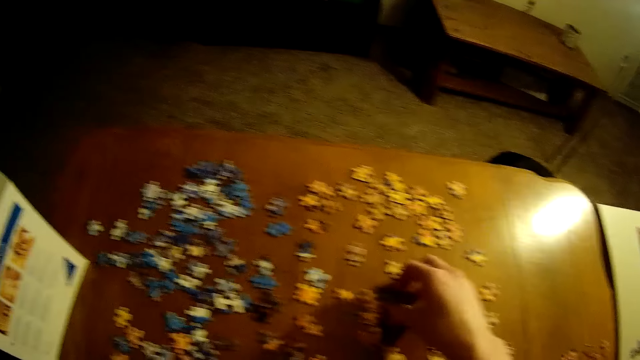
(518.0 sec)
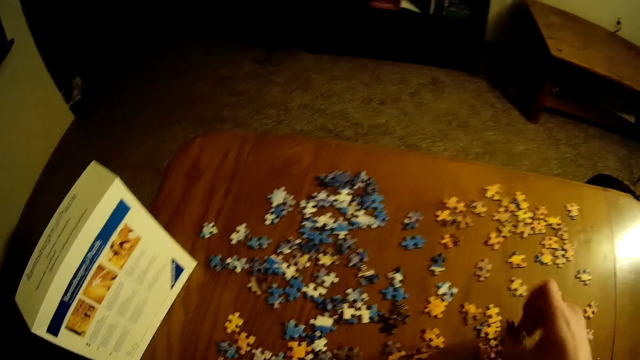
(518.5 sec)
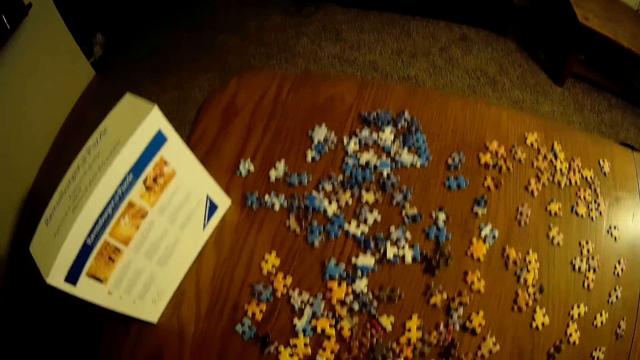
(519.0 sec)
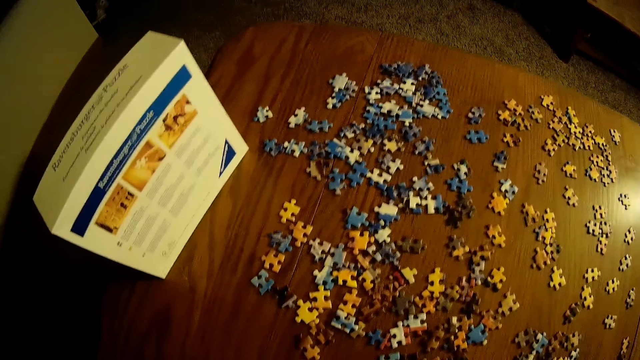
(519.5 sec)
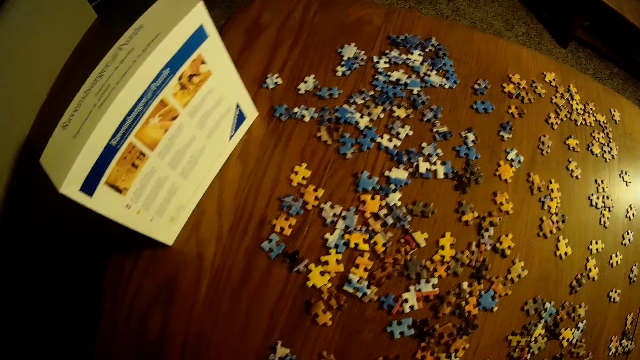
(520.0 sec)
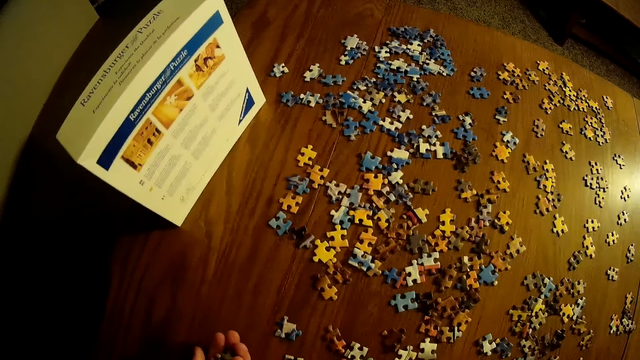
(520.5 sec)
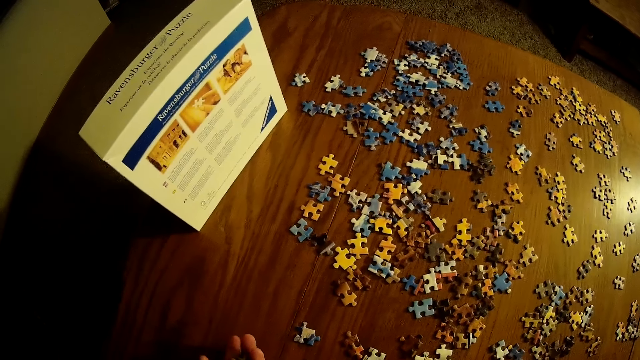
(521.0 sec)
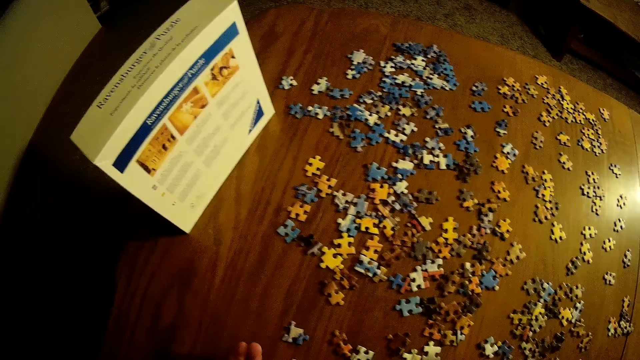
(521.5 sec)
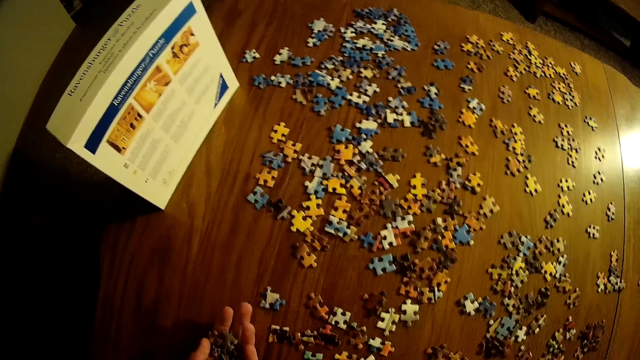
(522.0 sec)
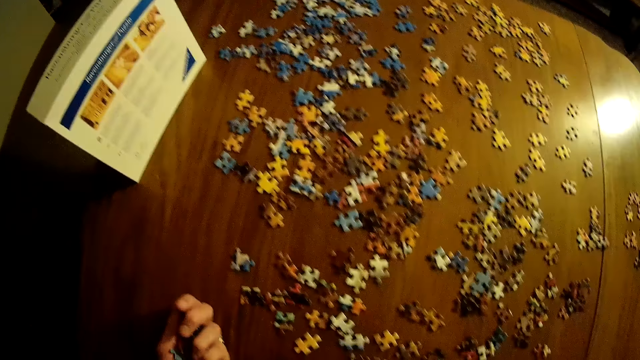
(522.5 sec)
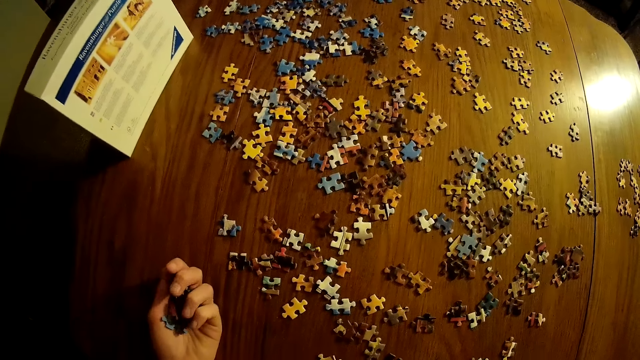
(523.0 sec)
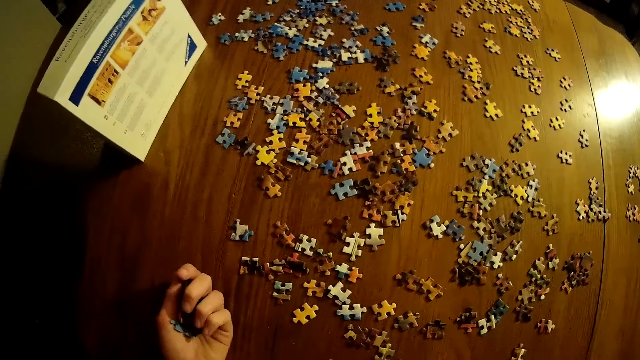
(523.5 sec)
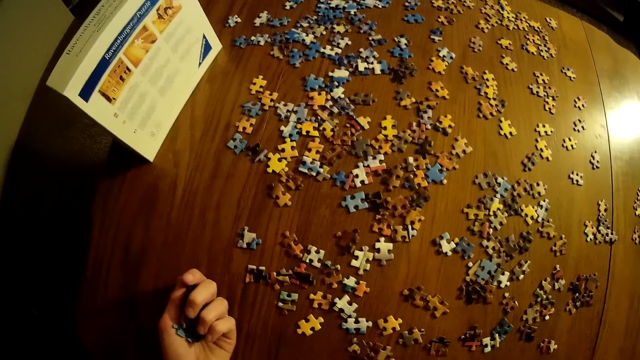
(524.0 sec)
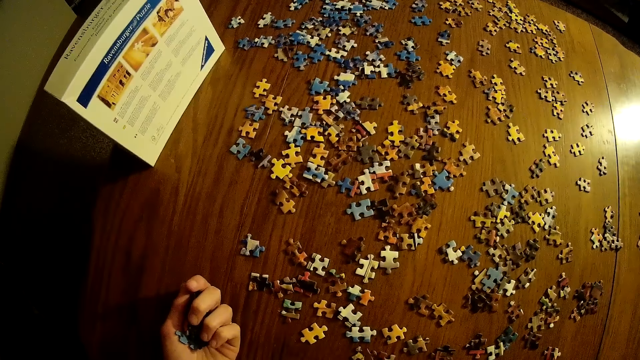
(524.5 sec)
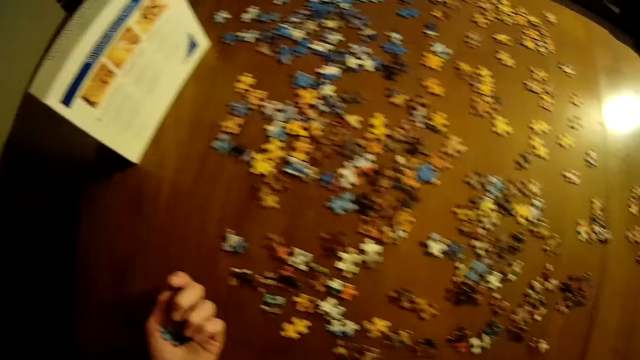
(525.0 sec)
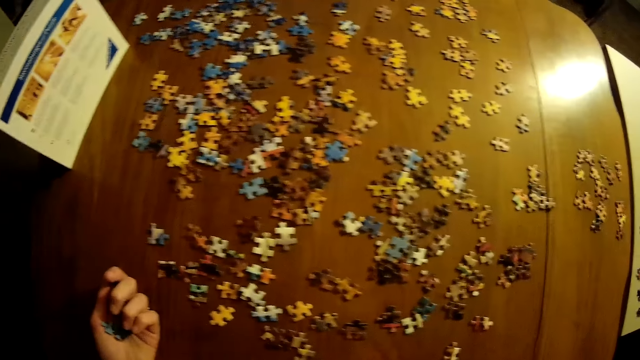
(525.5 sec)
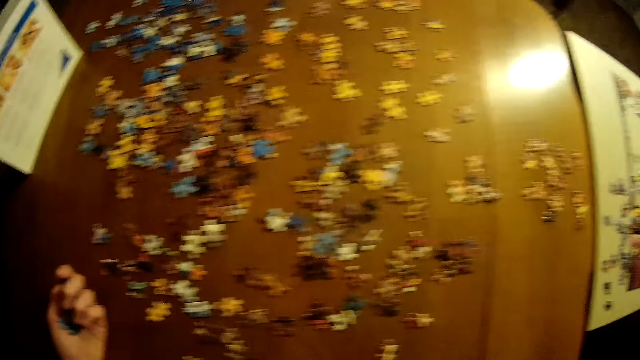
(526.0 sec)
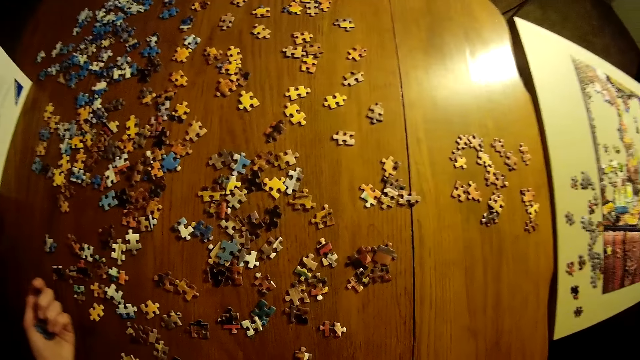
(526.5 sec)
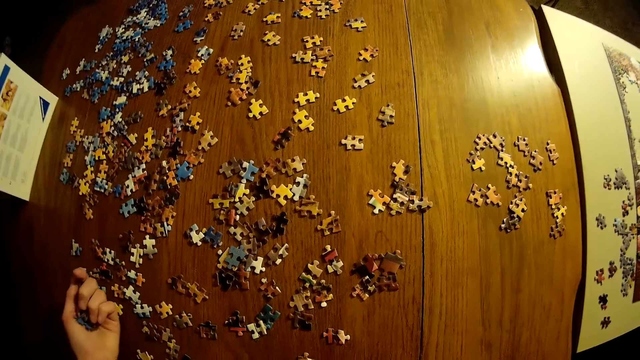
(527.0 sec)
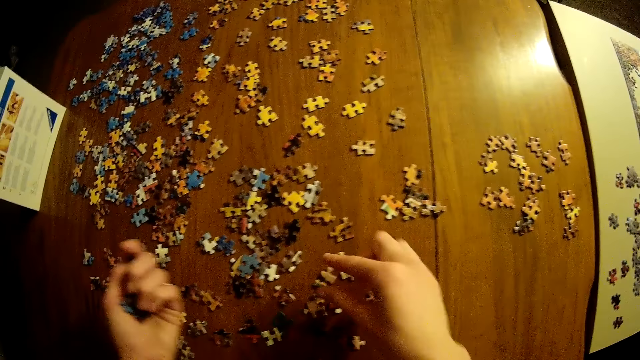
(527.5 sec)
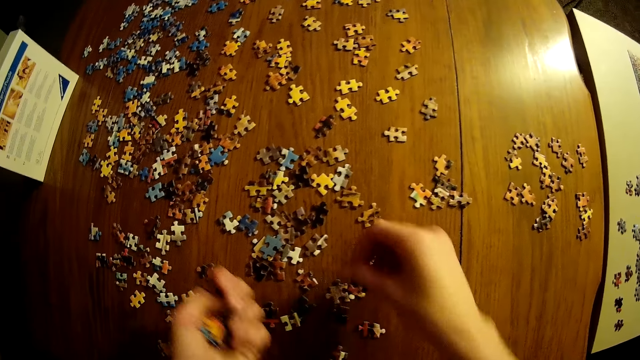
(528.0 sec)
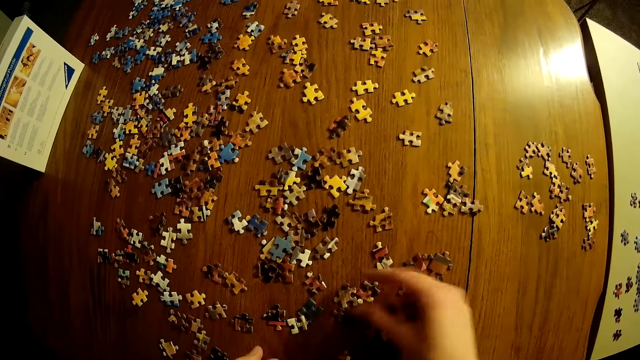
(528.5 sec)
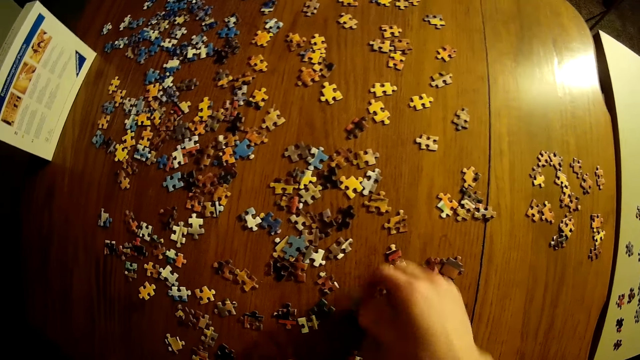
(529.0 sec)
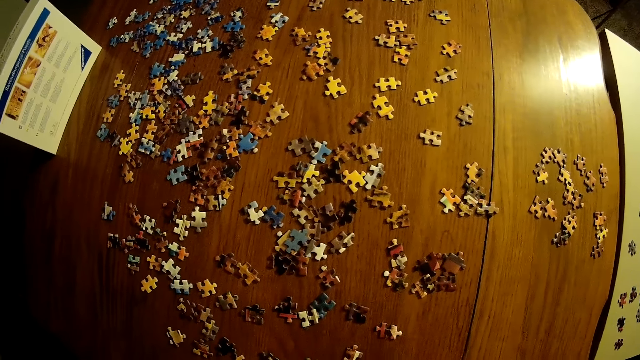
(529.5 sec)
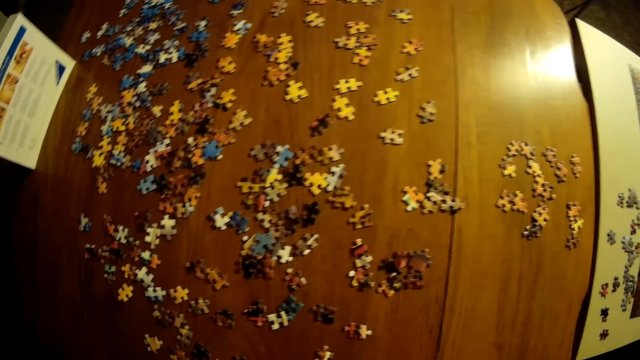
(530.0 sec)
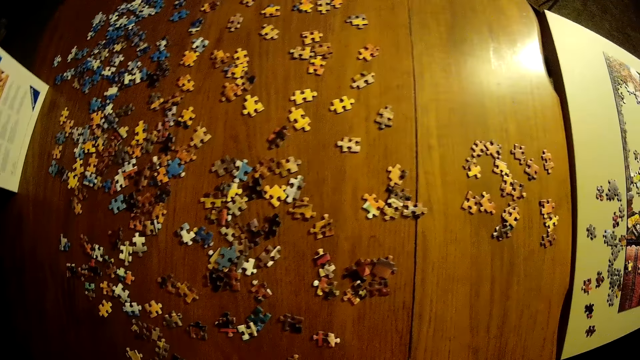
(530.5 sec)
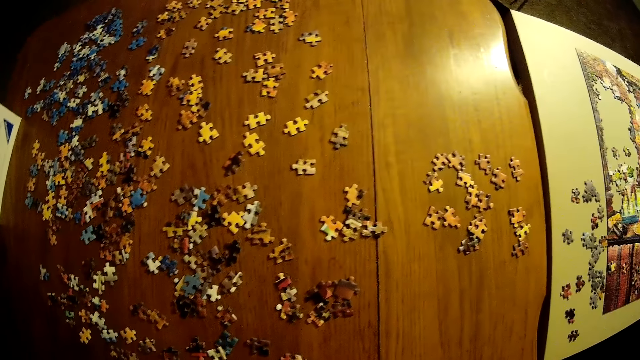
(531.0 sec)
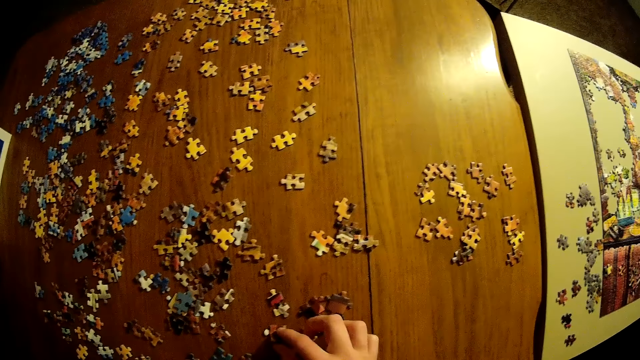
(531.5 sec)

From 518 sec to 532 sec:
The camera wearer stares at the jigsaw pieces. They pick up a jigsaw piece.

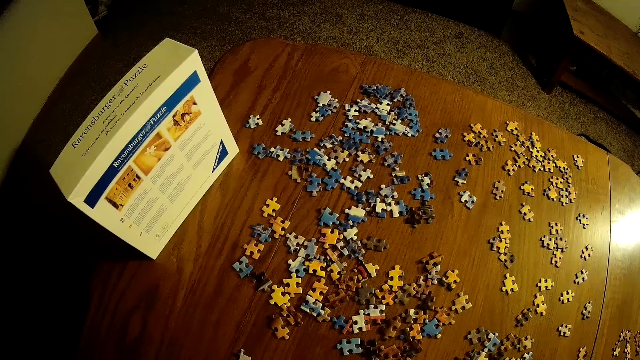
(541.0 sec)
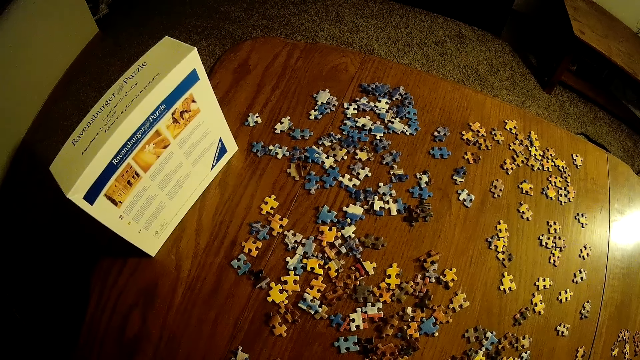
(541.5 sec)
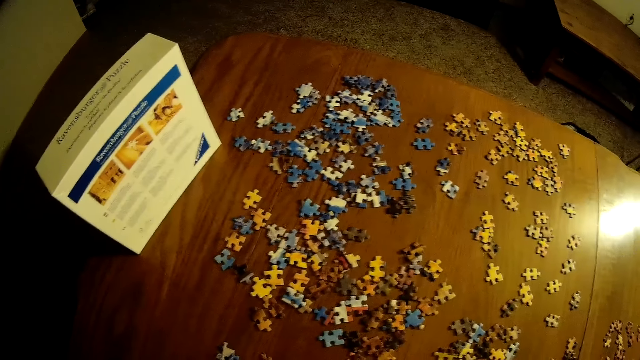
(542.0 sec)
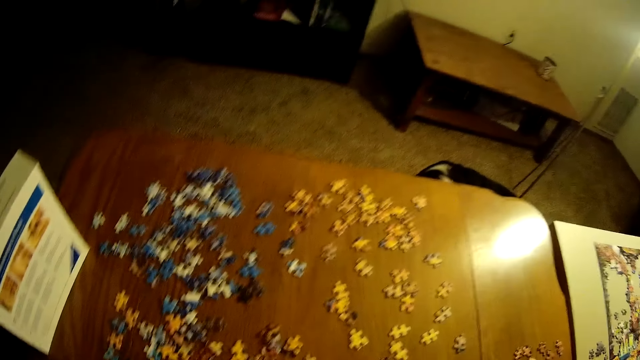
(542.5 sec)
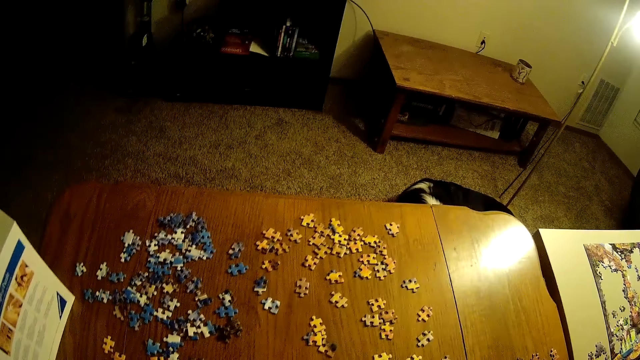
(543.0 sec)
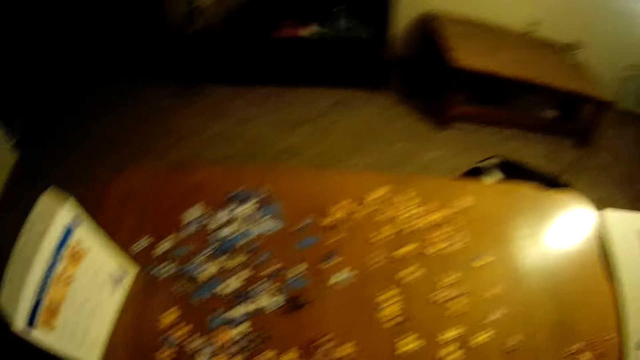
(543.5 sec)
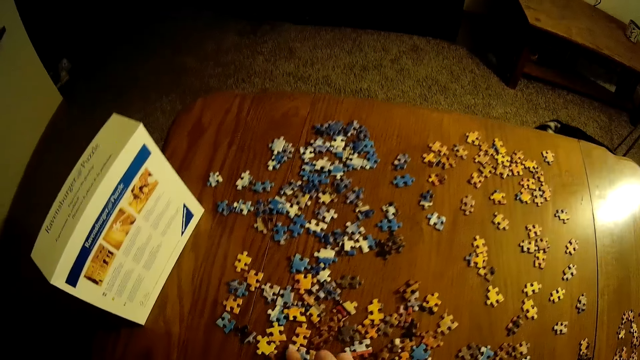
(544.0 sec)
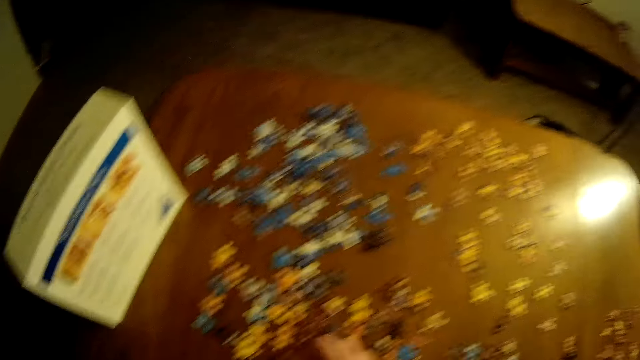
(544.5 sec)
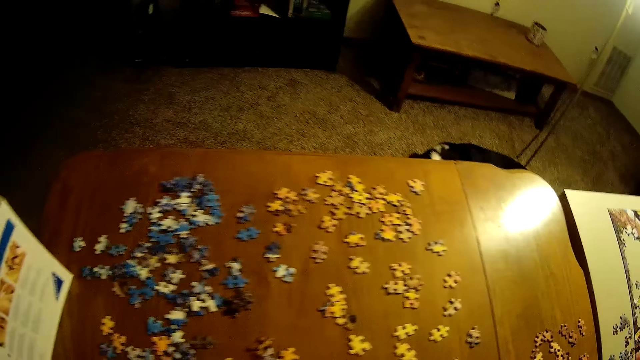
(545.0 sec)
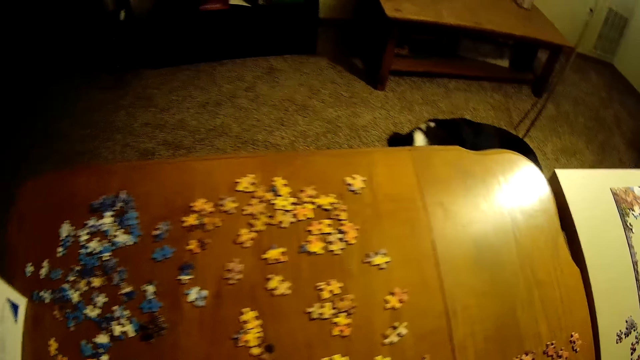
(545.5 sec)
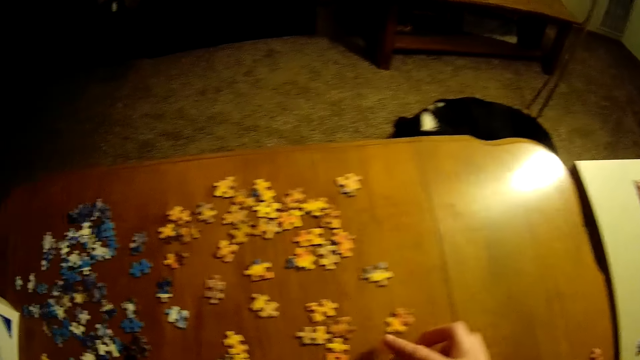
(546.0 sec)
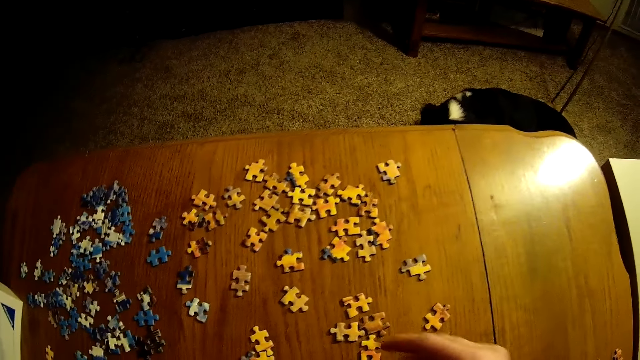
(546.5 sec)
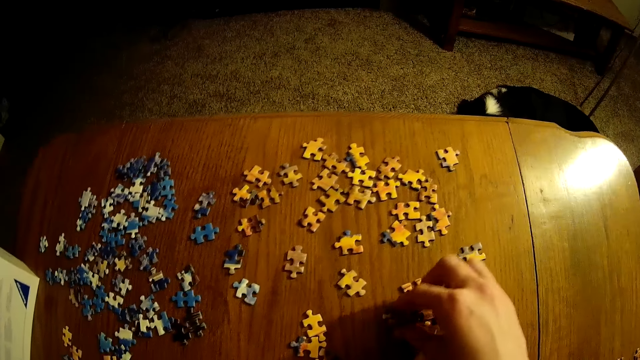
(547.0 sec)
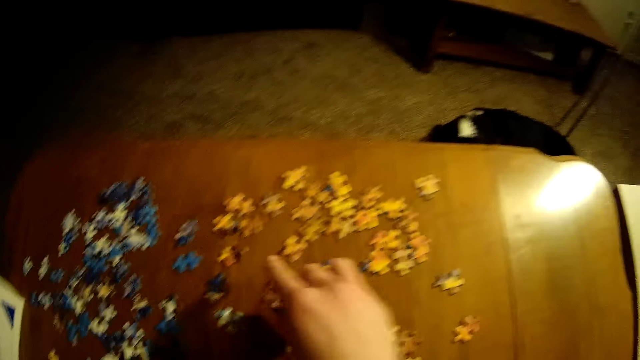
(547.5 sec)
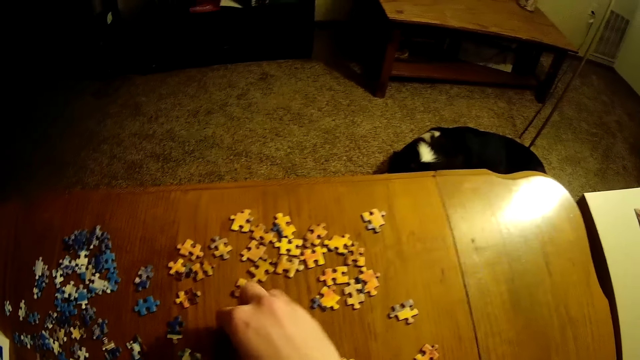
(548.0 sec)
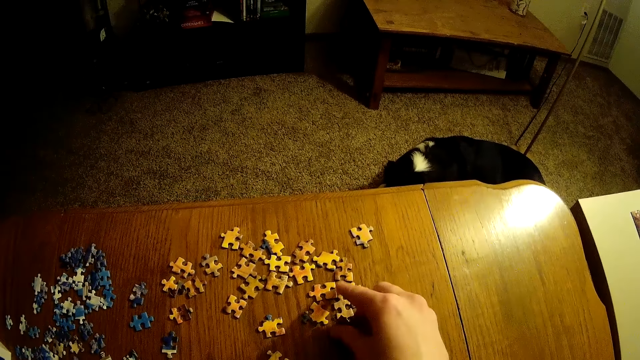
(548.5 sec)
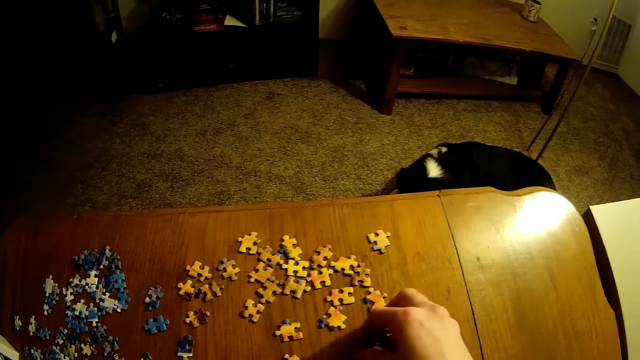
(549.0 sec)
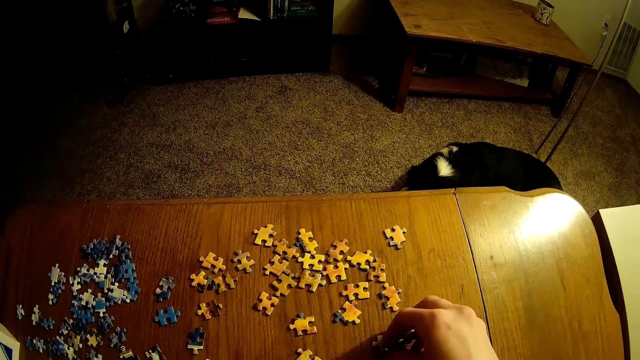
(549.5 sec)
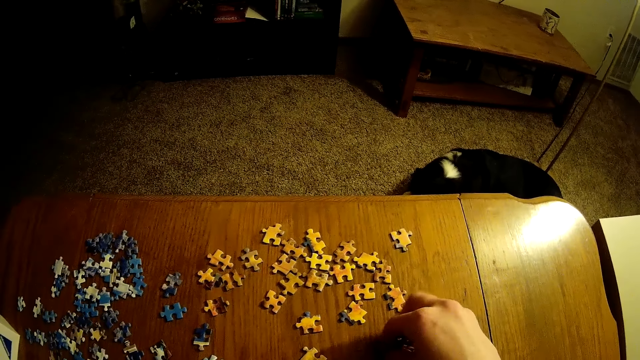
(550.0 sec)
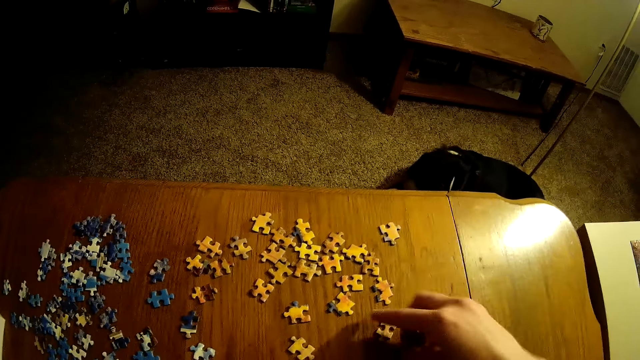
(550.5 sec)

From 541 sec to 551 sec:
The camera wearer stares at the jigsaw pieces. They look around the apartment. They stare at the jigsaw pieces. They pick up a jigsaw piece.
